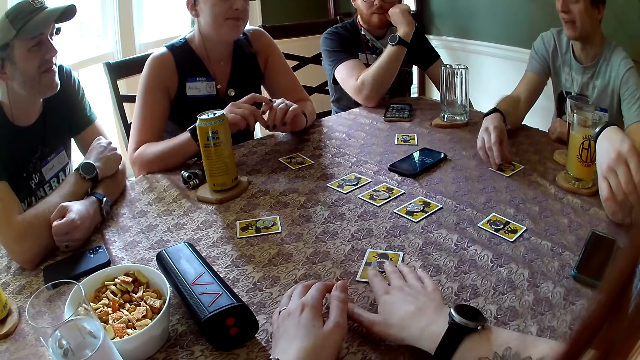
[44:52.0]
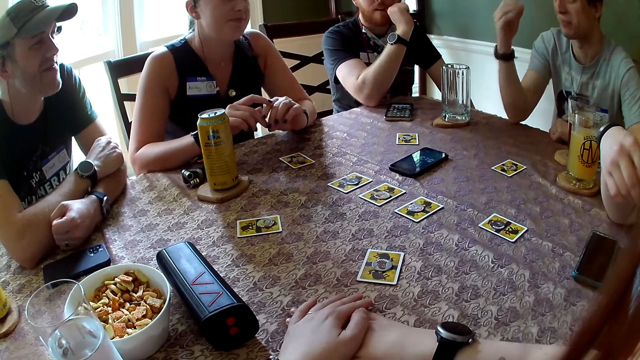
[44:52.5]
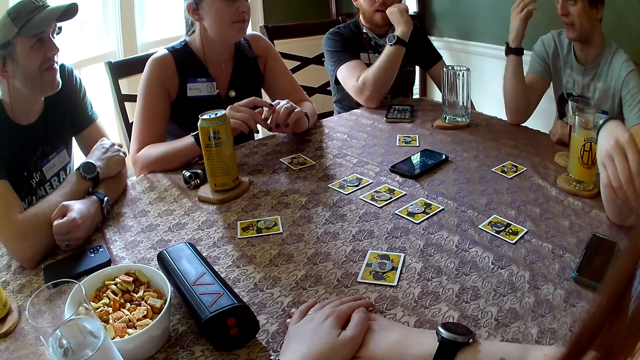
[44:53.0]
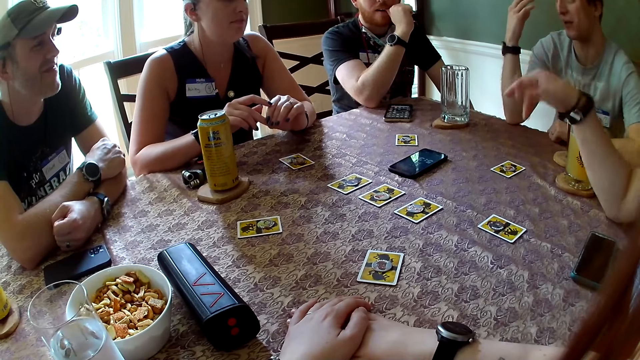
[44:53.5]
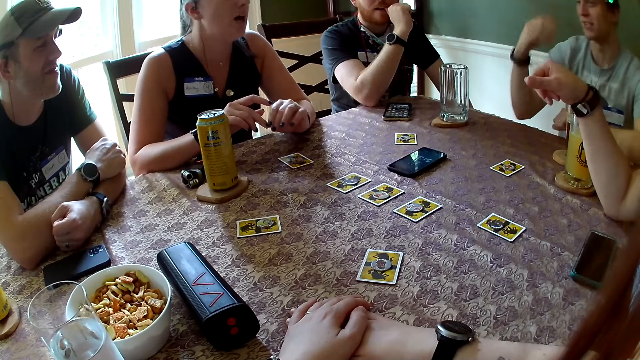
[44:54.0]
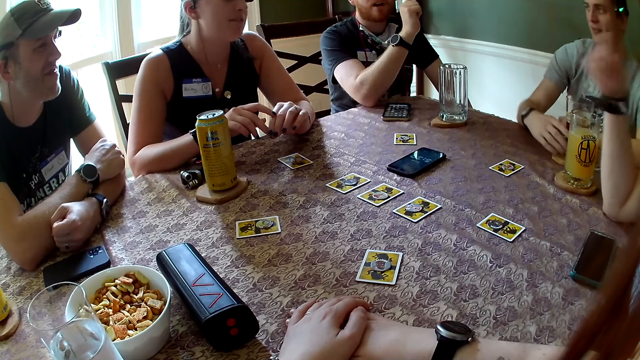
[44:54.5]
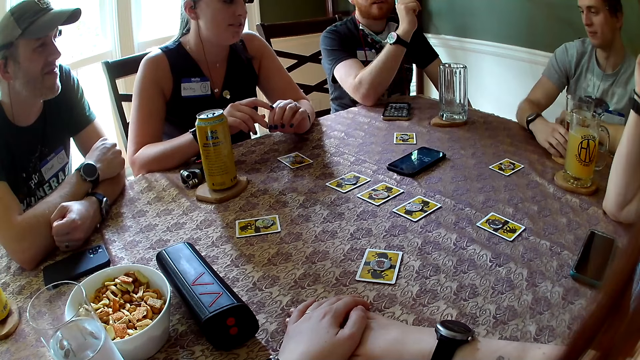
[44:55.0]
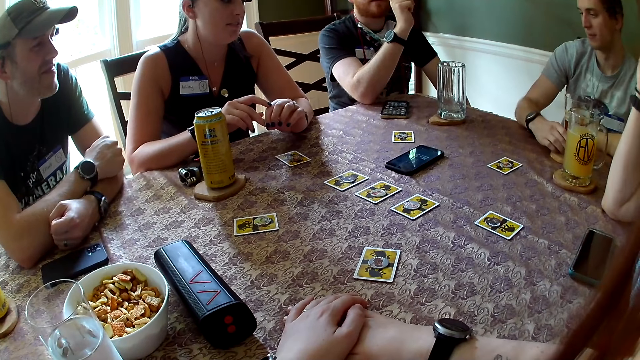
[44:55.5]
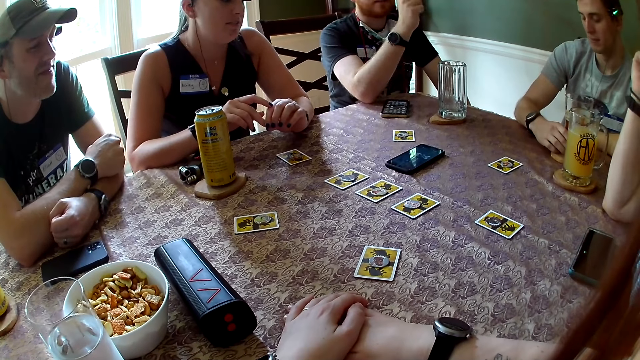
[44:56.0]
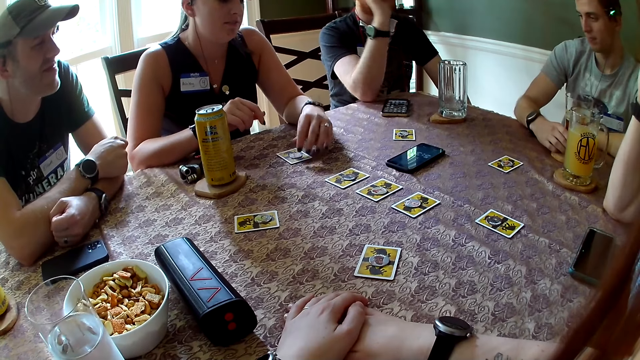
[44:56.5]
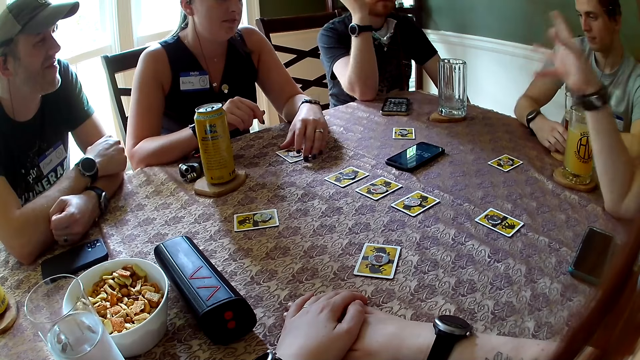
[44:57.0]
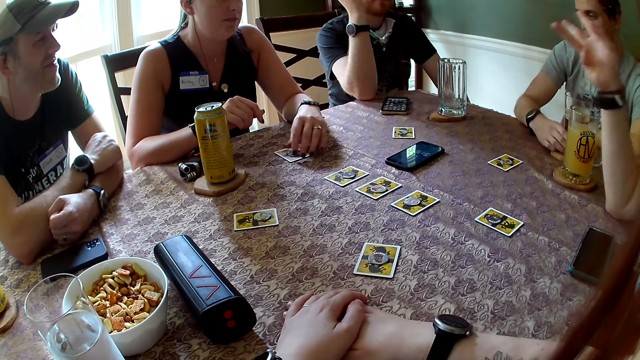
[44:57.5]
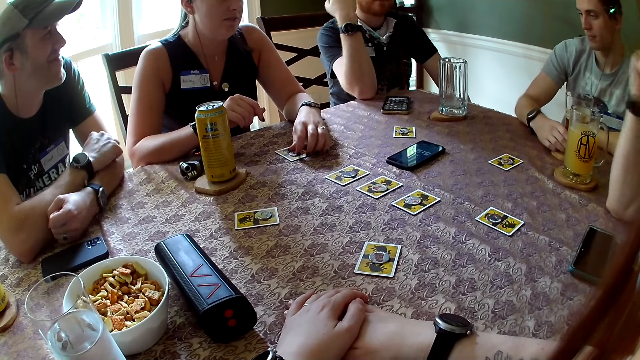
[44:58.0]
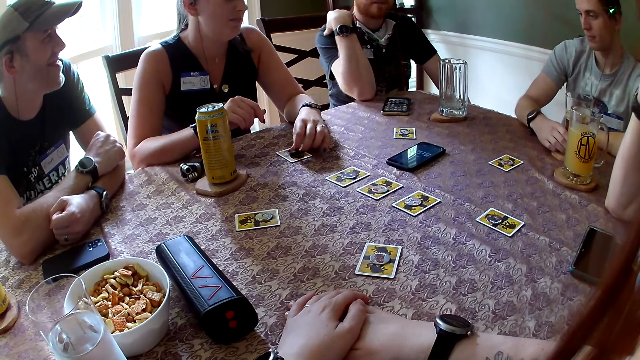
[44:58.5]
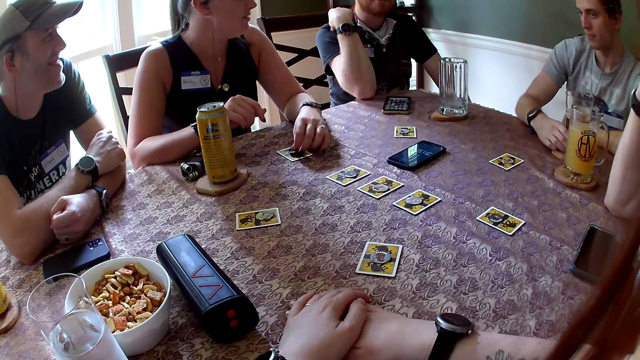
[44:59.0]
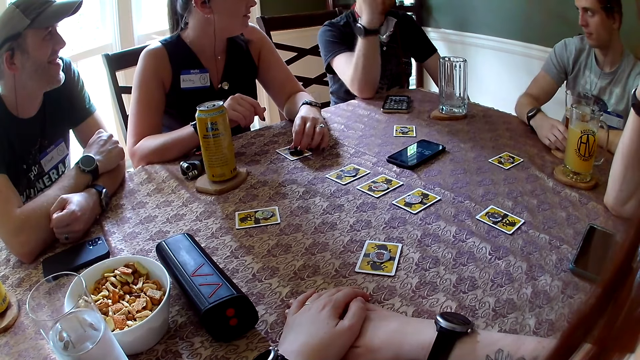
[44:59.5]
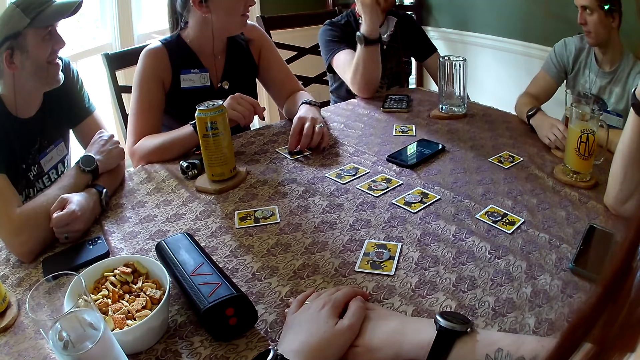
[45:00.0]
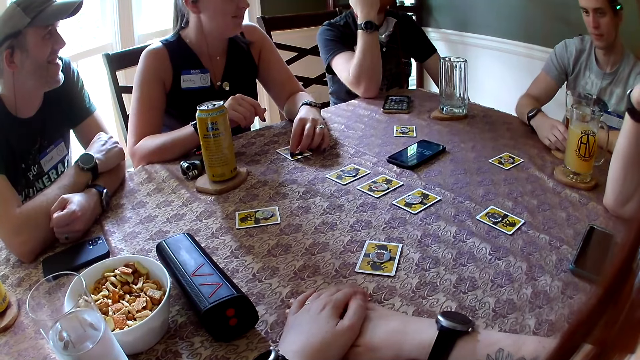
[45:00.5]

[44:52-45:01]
A man adjusts a card on the table with his right hand. The man talks to the colleagues. A woman talks to the colleagues. The man holds the glass cup of juice on the table with his right hand. The camera wearer looks at the colleagues. The woman talks to the colleagues. The woman holds a chip on a card on the table with her left hand.

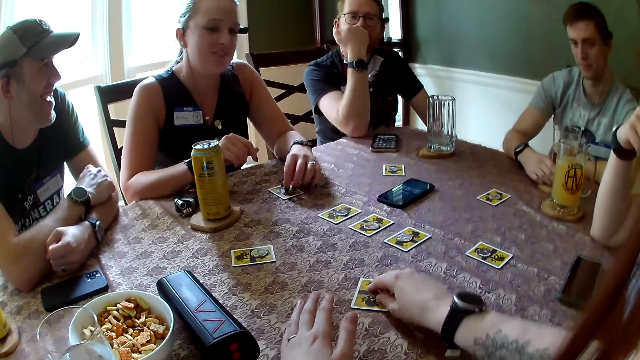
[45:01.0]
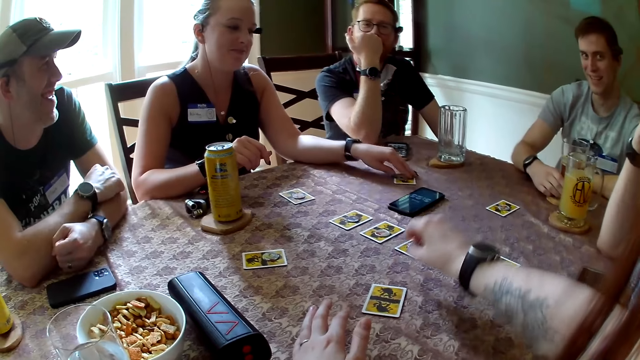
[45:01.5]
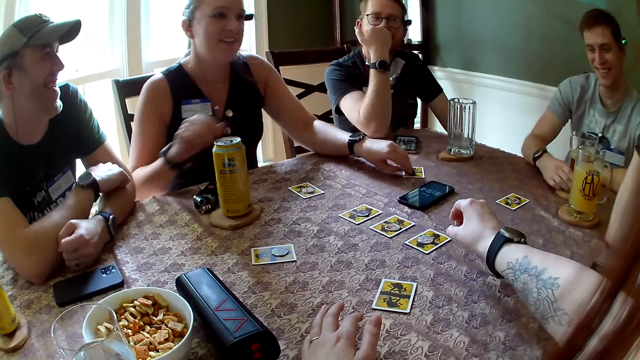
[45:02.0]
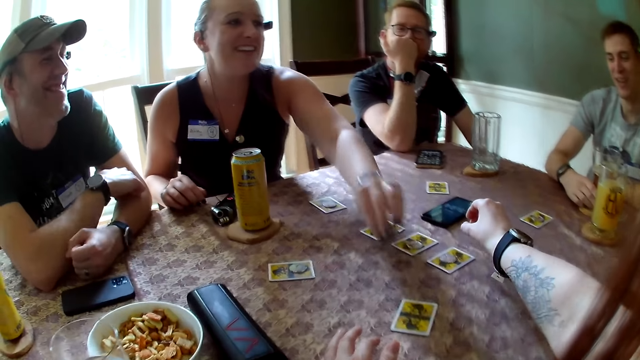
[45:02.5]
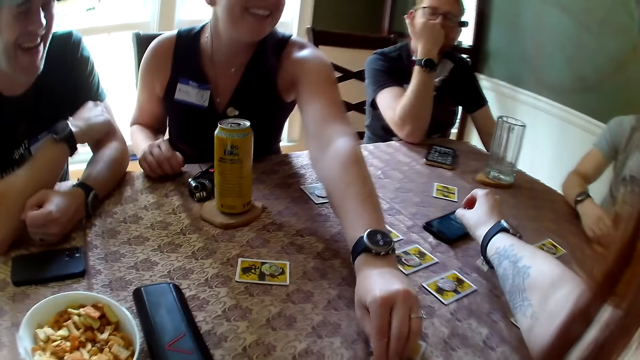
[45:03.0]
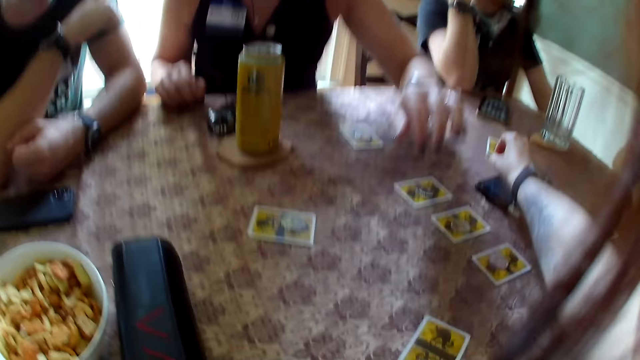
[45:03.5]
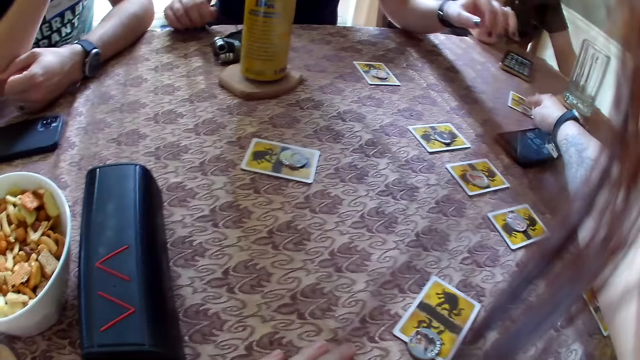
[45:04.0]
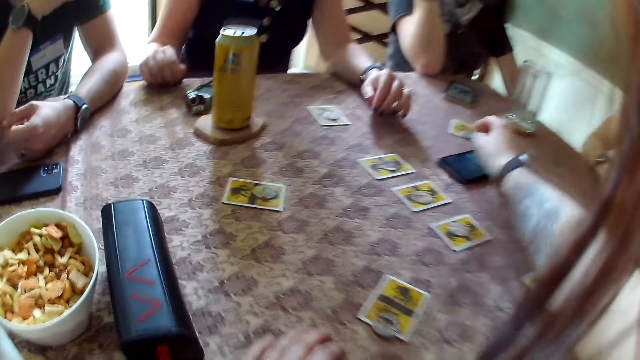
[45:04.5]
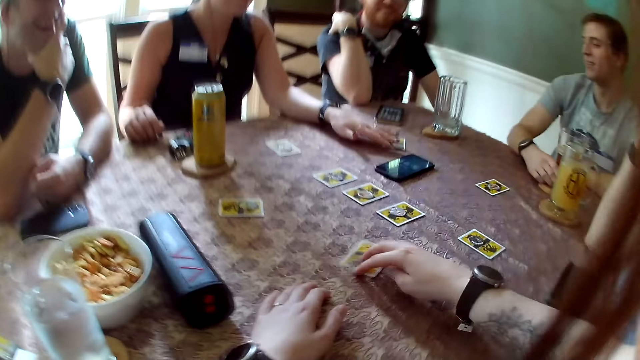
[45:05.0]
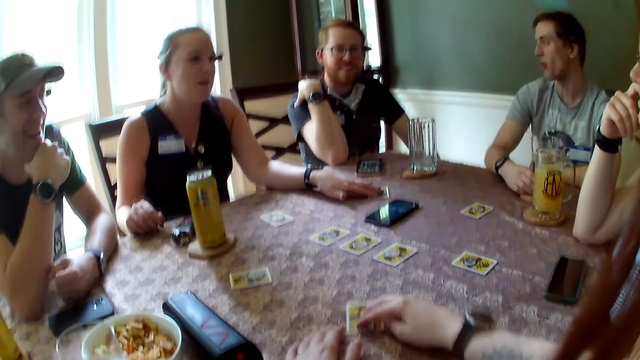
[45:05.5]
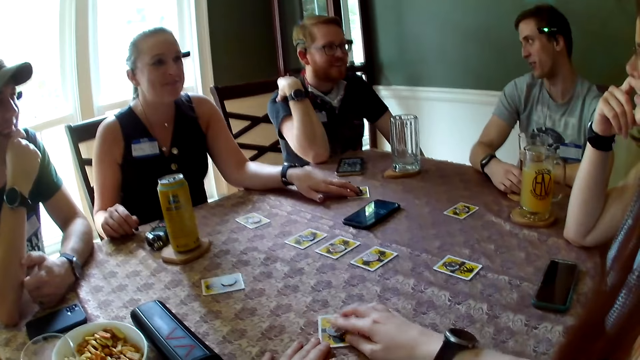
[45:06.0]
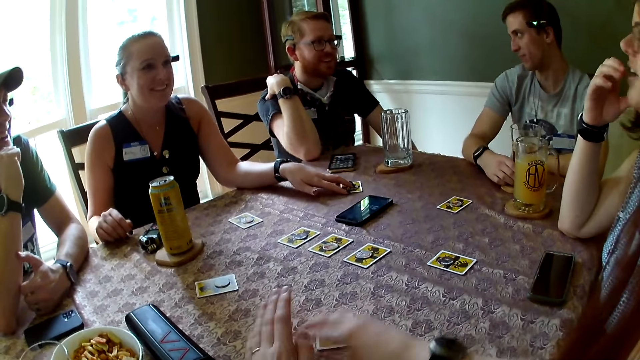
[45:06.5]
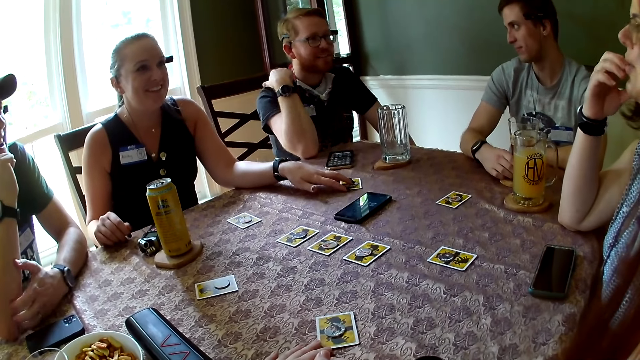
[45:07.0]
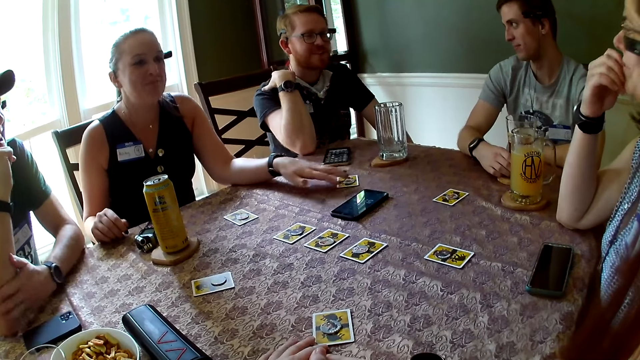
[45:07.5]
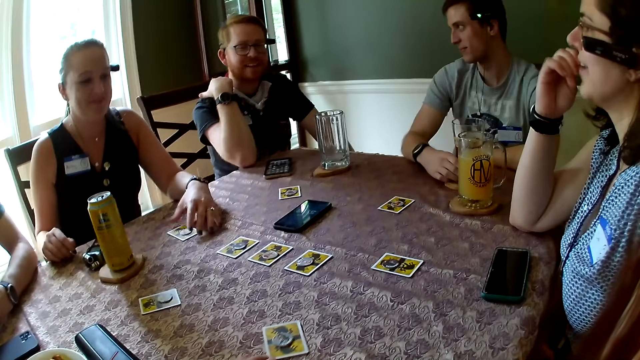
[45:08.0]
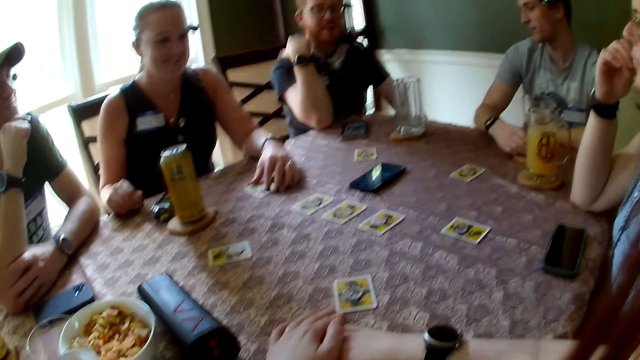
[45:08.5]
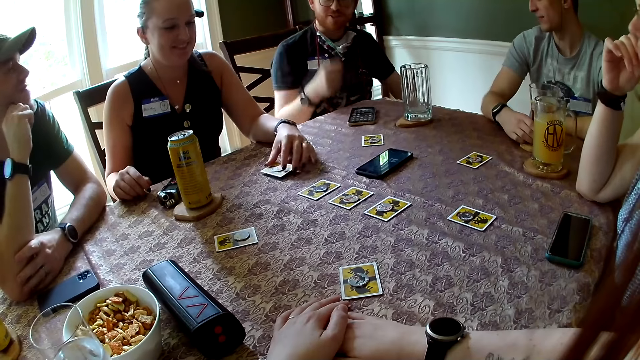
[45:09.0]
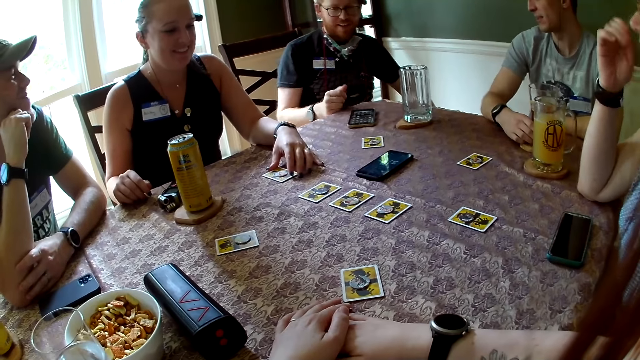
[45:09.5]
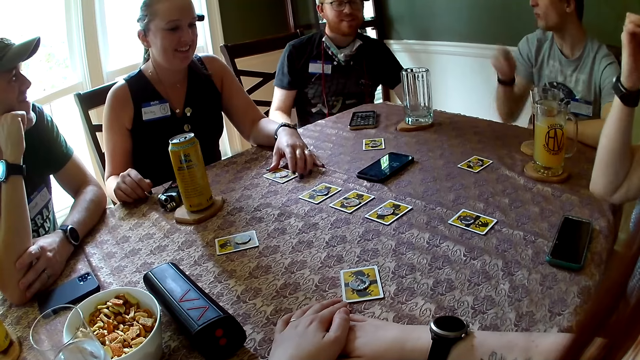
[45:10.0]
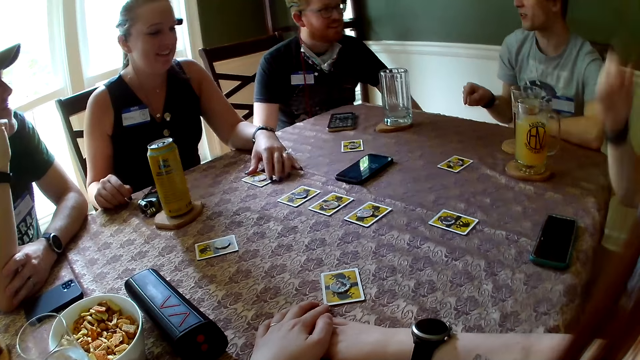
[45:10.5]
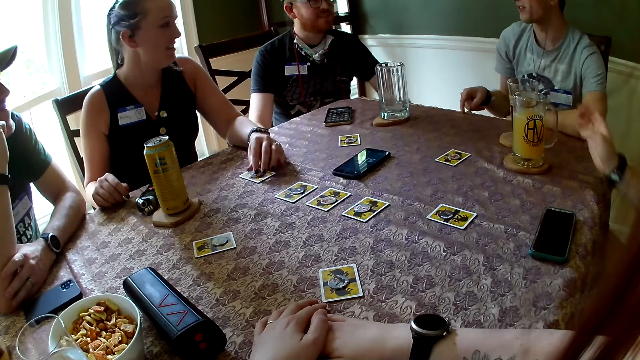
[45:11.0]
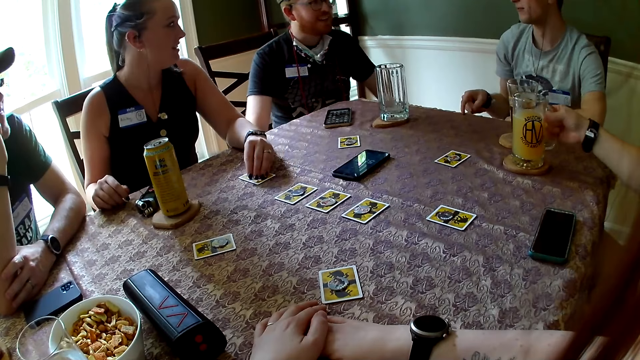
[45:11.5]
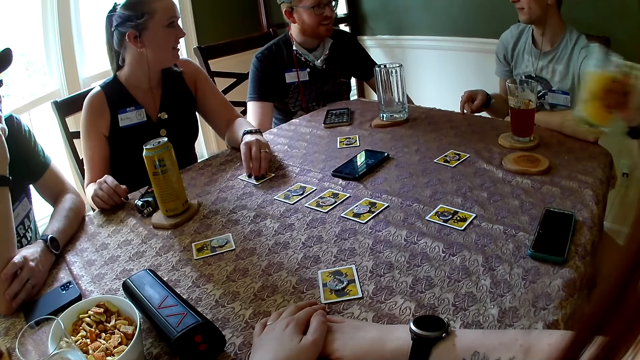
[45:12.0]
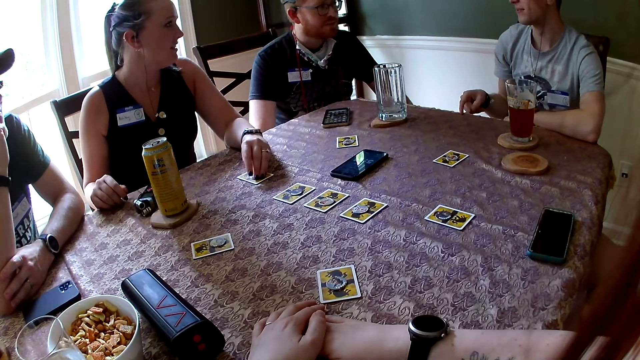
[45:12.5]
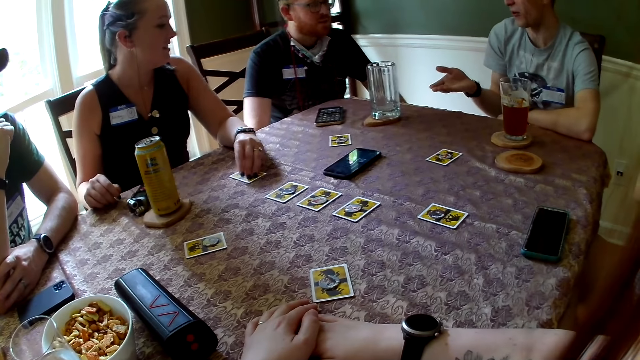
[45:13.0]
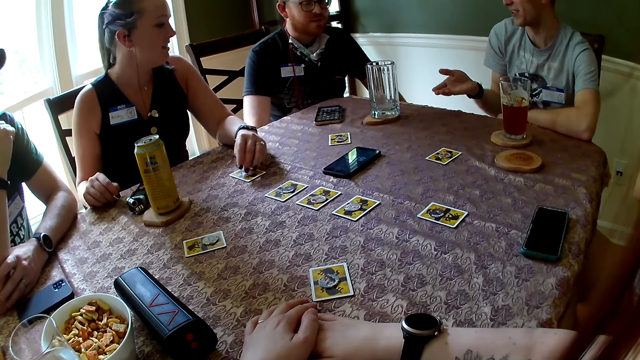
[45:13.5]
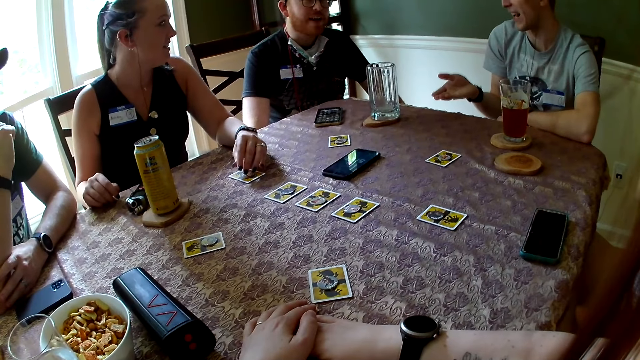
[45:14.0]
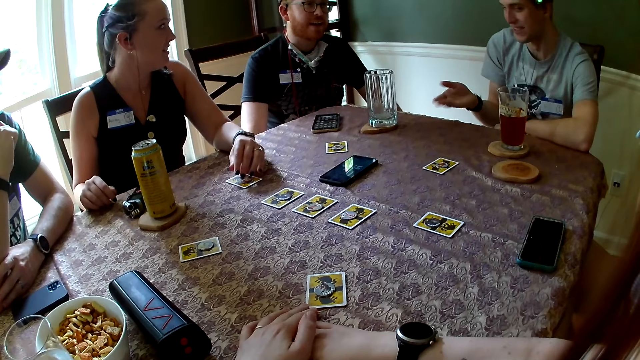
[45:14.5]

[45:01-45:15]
The camera wearer picks a chip on a card on the table with his right hand. He takes a card. A woman picks a chip on a card on the table with her left hand. The woman moves a card on the table. The woman drops the chip on a card on the table with her left hand. The camera wearer puts a card on the table. He drops the chip on a card on the table with his right hand. He adjusts the cards on the table with his right hand. The woman places her left hand on the card on the table. The camera wearer touches a card on the table. A man talks to another man. The woman places her left hand on the card on the table again. The other man responds to the first man. The woman moves the card on the table with her left hand. The first man talks to the other man. Another woman picks a glass cup of juice from the table with her right hand. The other woman drinks the juice. The first man talks to the other man.
